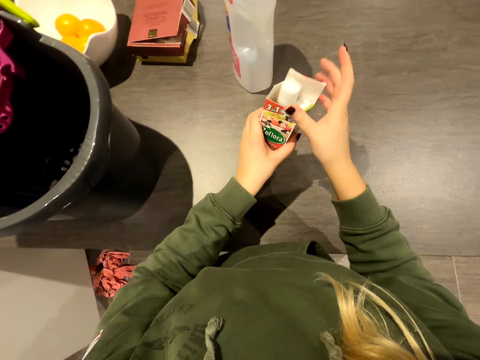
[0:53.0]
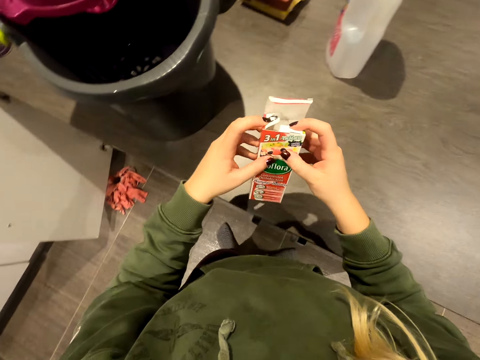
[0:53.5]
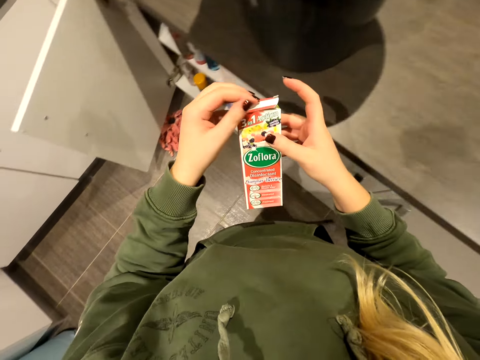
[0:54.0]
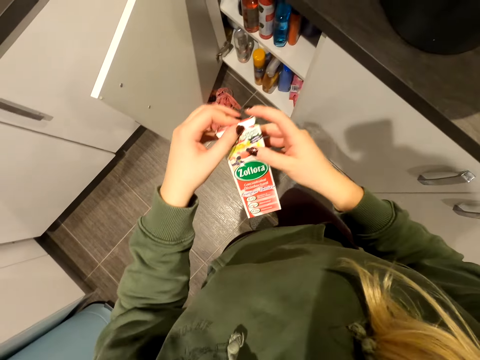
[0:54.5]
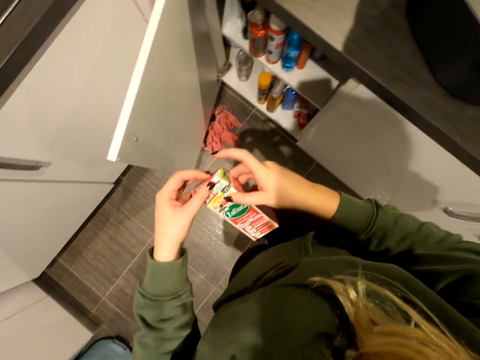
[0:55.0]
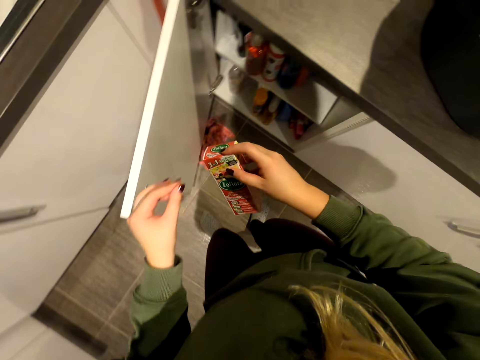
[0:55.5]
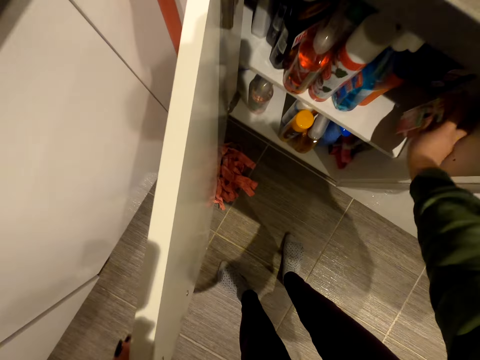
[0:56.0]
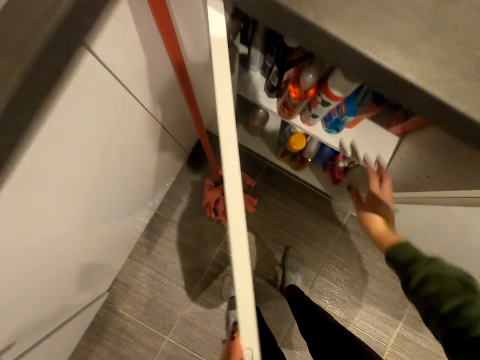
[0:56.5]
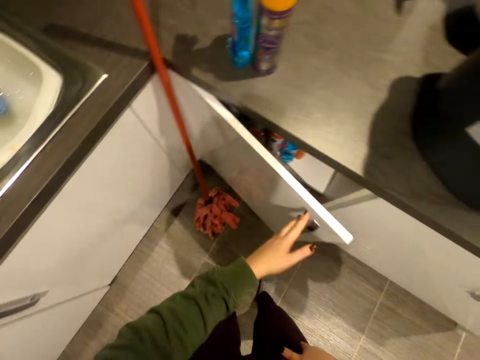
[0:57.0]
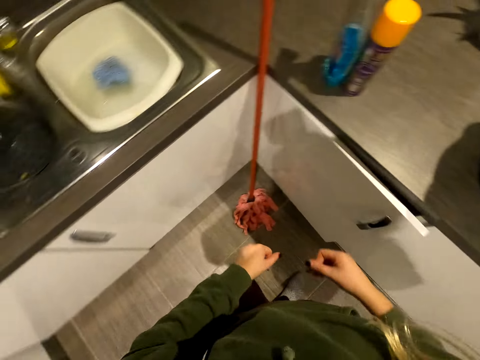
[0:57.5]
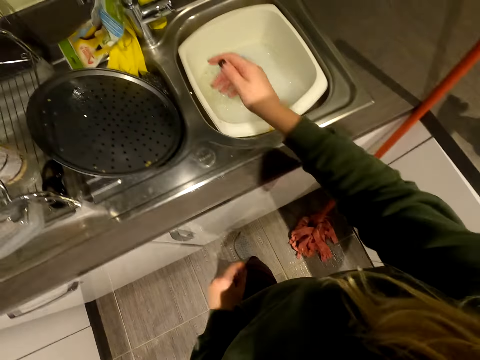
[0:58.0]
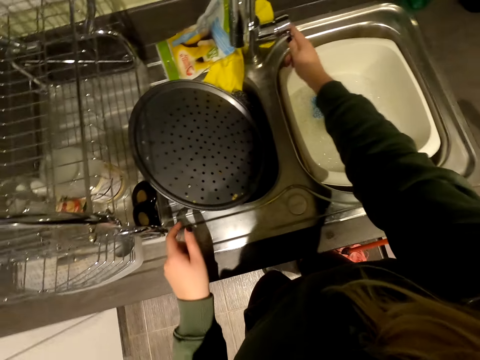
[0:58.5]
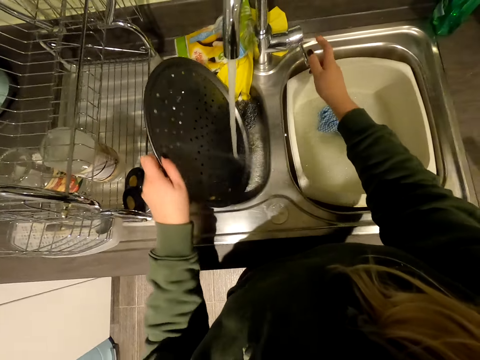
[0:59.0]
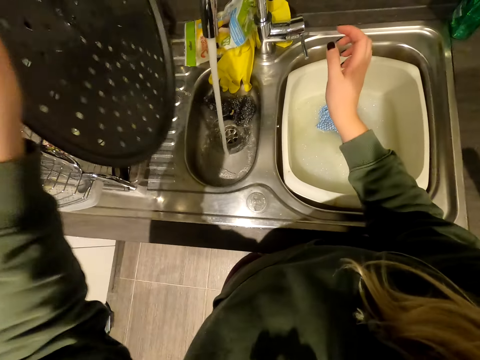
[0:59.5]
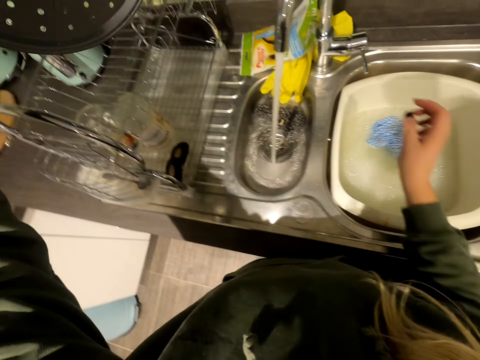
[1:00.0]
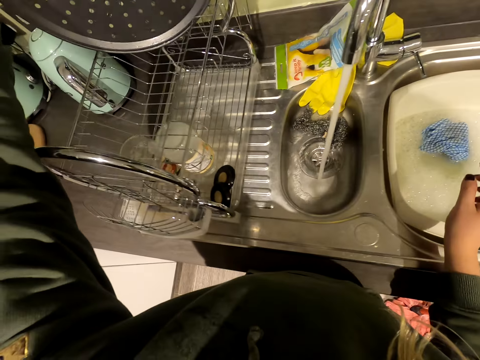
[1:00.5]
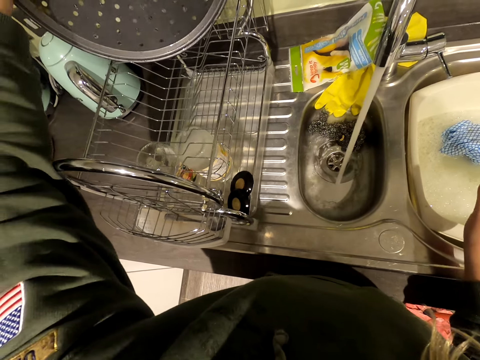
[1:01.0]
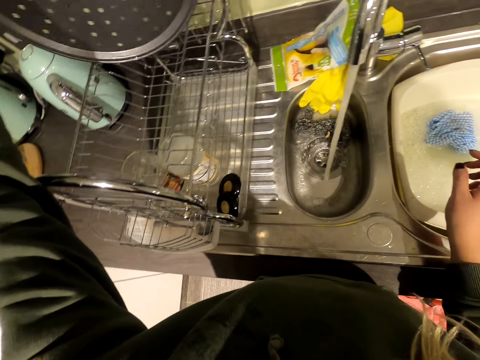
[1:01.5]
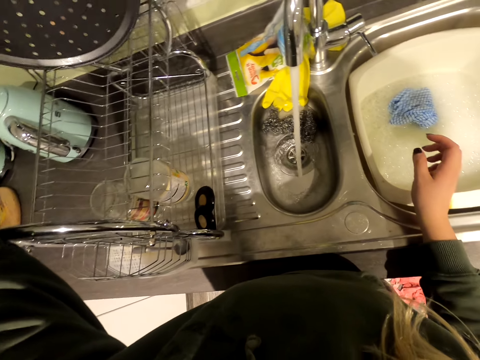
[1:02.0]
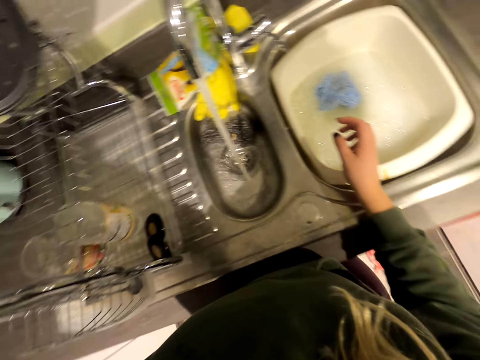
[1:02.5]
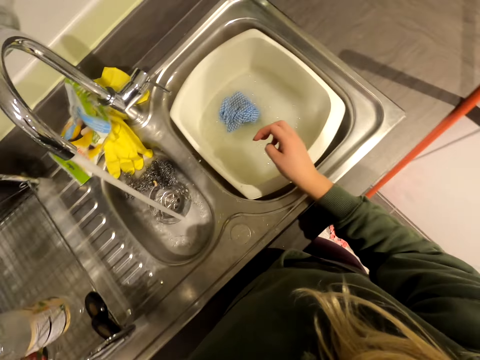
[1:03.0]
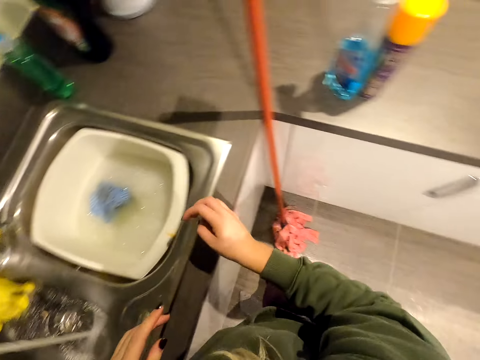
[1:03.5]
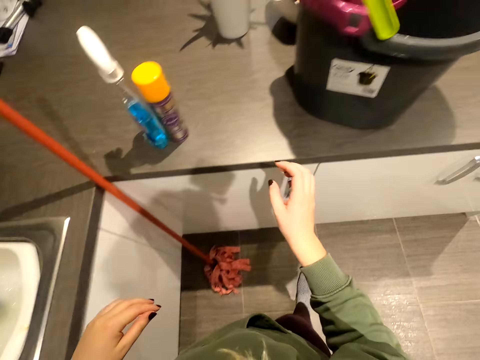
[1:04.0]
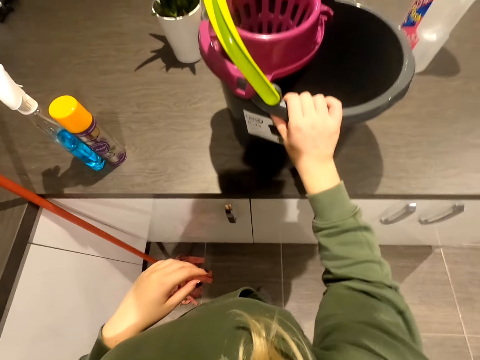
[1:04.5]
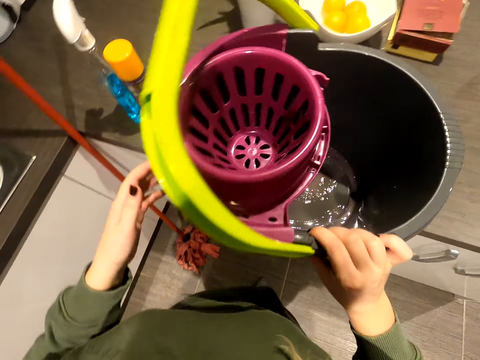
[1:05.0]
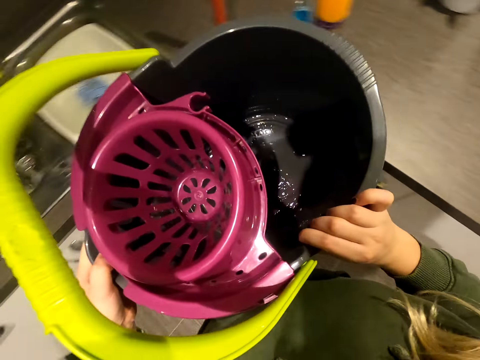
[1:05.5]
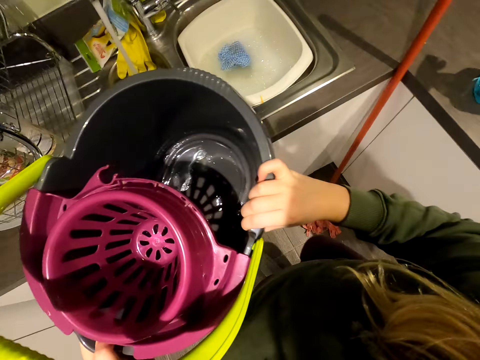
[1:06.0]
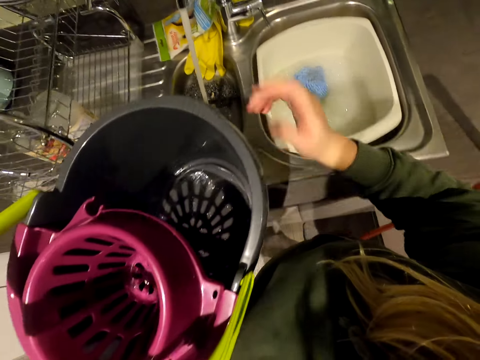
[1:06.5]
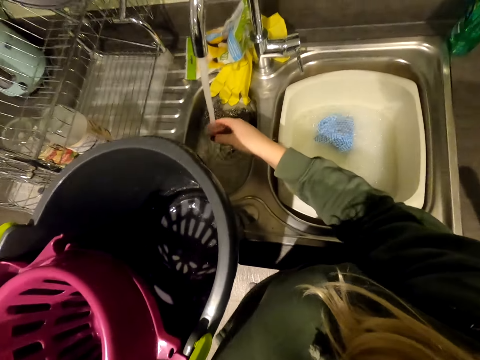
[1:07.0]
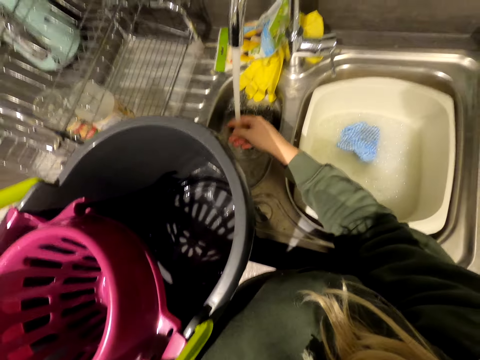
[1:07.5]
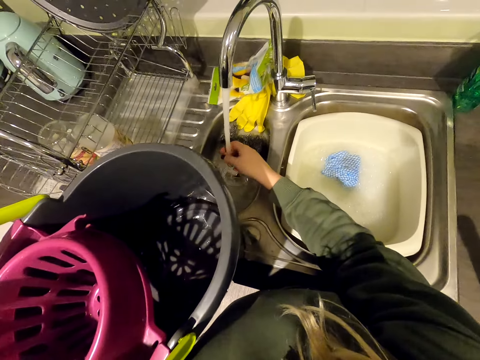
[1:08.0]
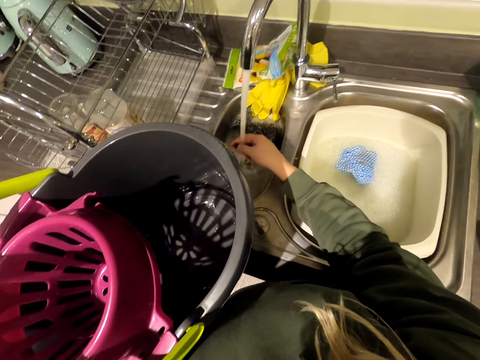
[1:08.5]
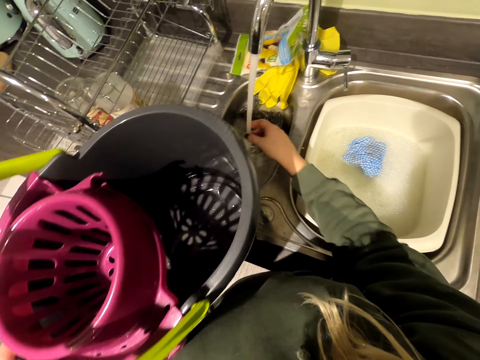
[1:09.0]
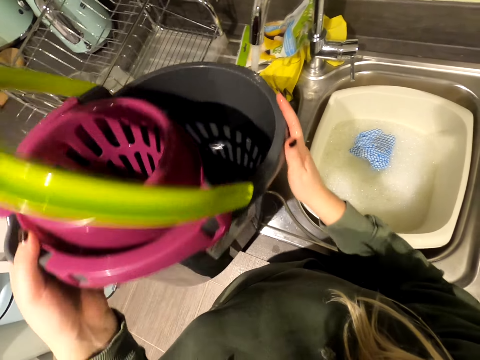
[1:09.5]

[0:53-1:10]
The camera wearer places the bottle back into the box. She closes the box. She puts the box away into the cupboard. She closes the cupboard. She opens the tap. She cleans the wringer basket. She lifts up a lid. She places the wringer basket on the rack. She takes up the bucket. She rinses her hand.

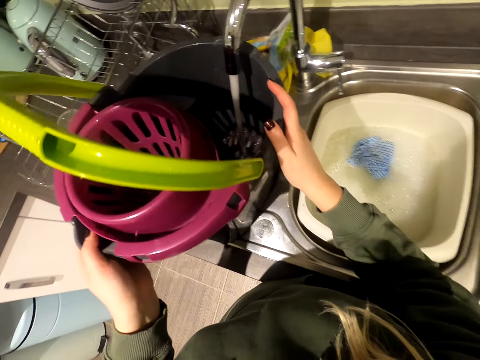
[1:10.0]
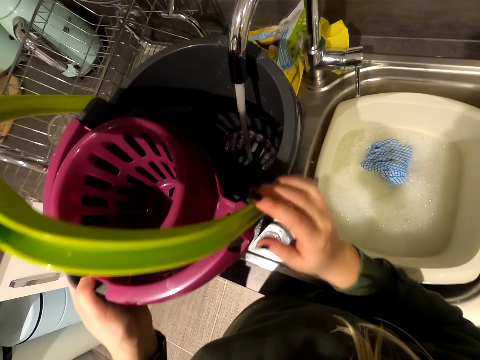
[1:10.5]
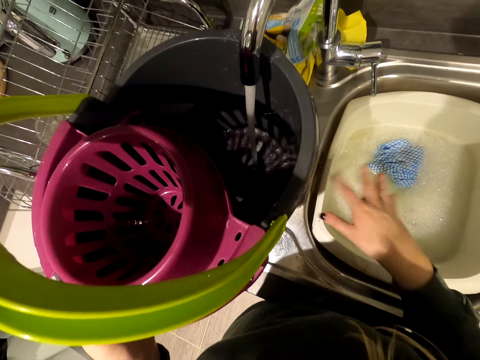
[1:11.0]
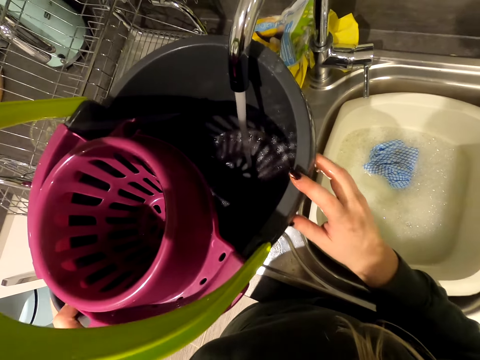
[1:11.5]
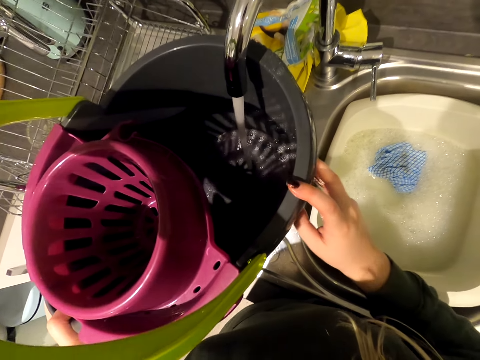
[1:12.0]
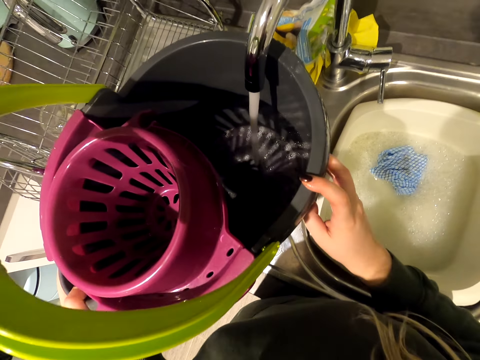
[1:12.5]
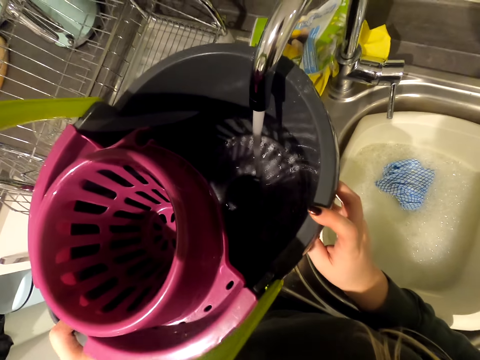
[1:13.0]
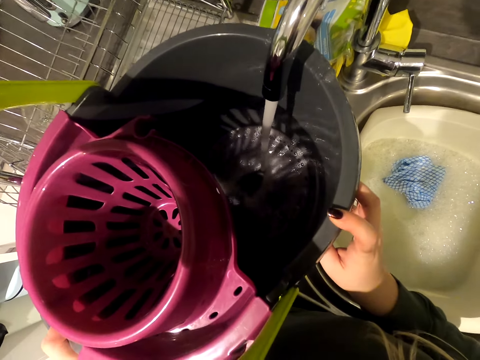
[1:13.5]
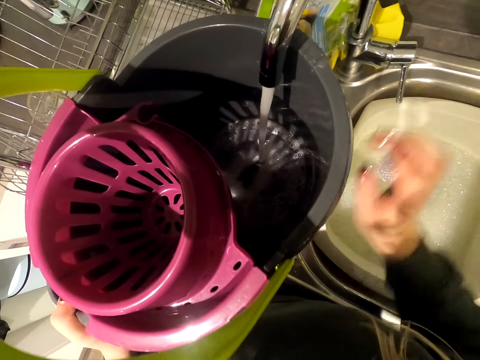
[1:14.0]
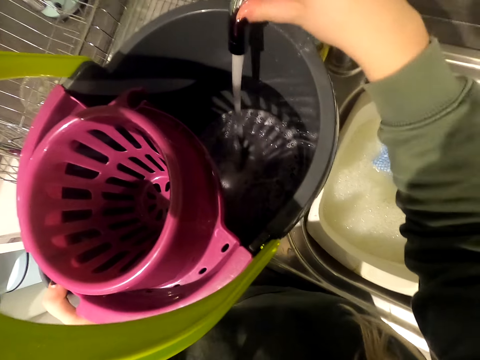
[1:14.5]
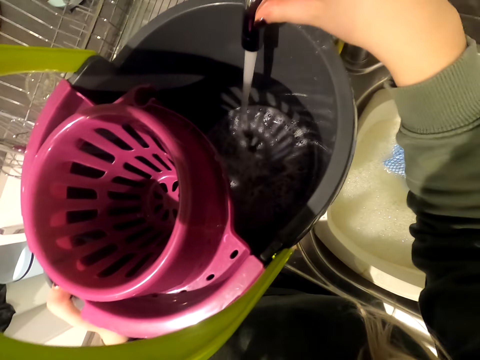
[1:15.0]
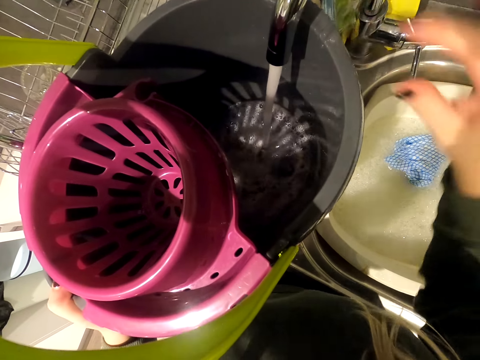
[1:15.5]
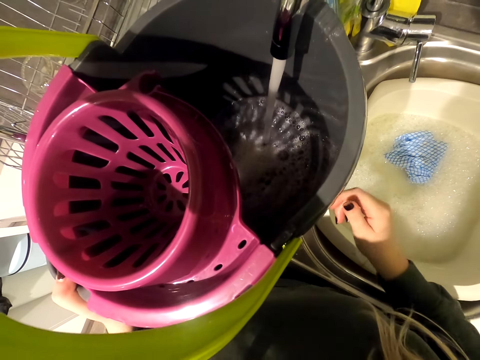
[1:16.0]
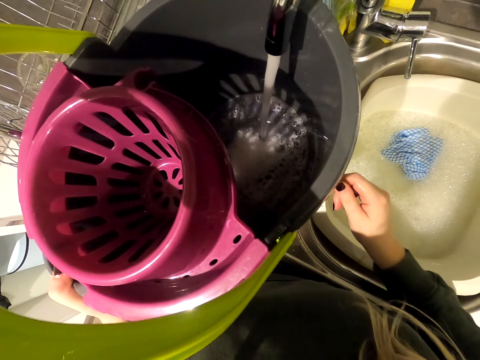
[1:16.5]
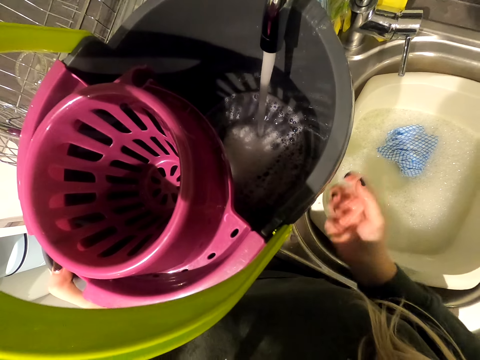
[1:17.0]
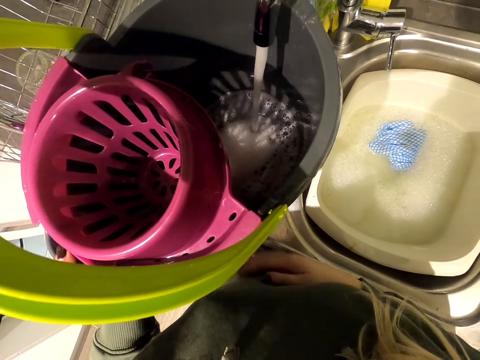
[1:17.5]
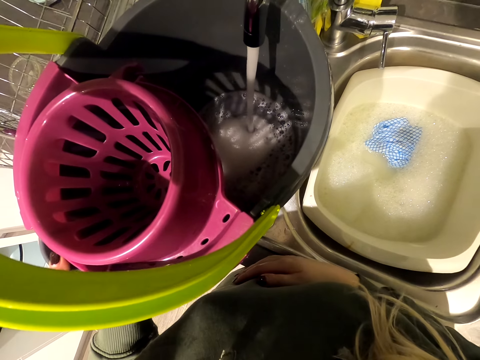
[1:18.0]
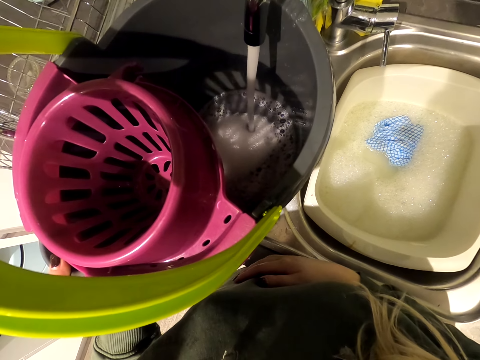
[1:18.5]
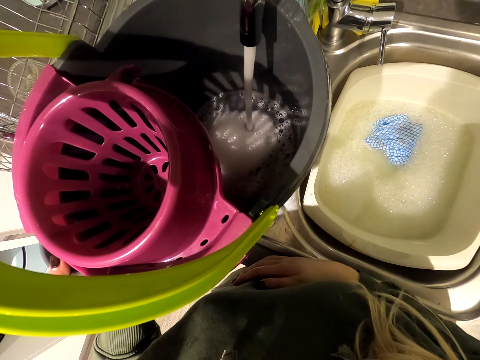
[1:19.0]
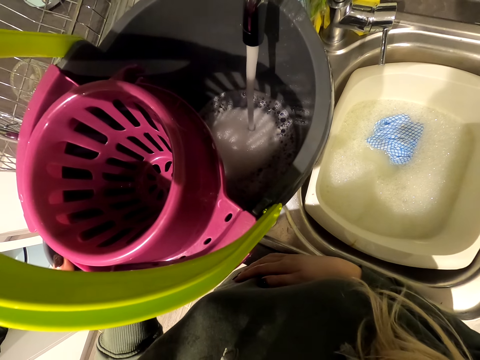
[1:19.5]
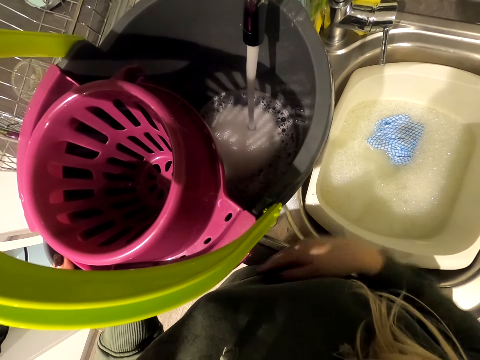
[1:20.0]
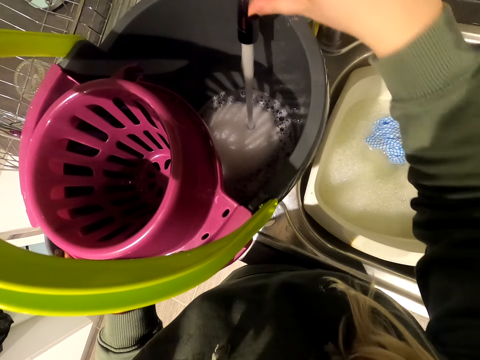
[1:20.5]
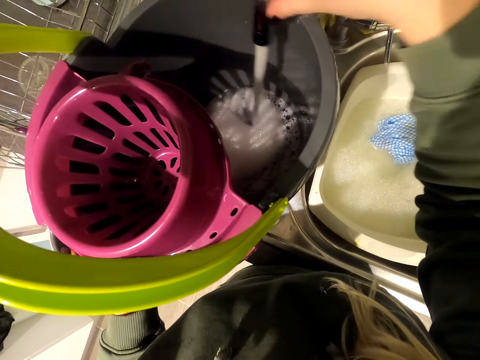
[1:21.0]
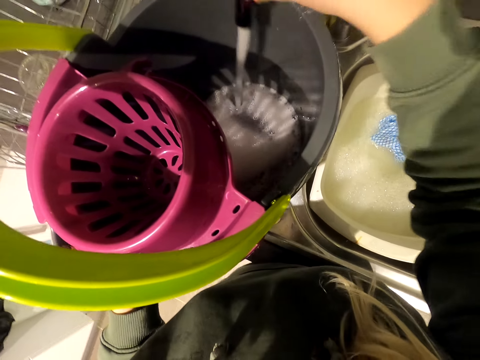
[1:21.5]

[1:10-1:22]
The camera wearer puts water in the bucket. They adjust the tap. They fetch water inside the bucket. They shake the tap.
